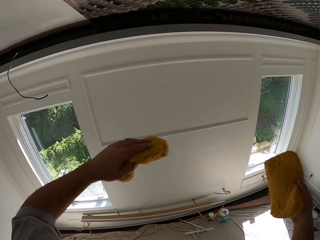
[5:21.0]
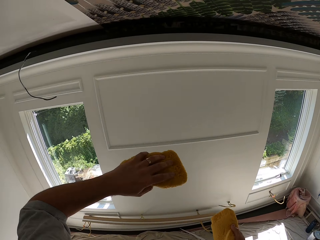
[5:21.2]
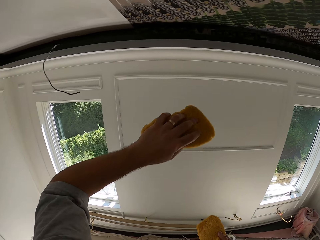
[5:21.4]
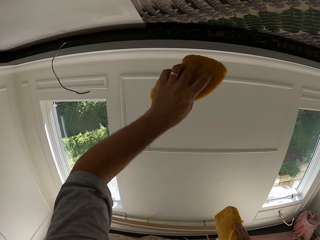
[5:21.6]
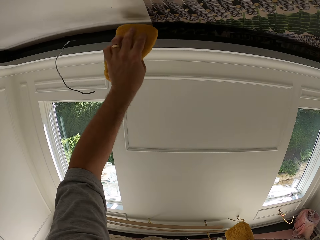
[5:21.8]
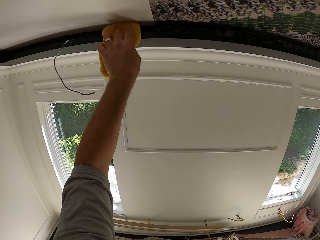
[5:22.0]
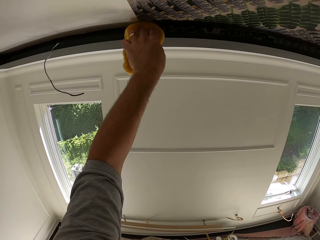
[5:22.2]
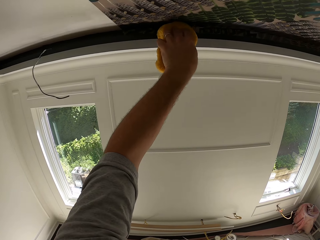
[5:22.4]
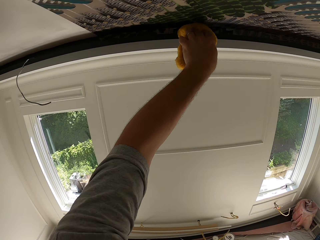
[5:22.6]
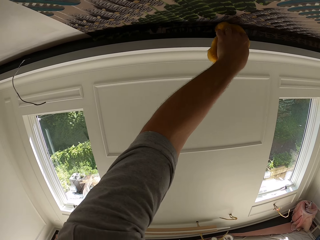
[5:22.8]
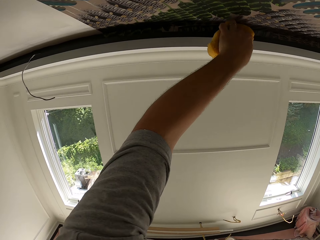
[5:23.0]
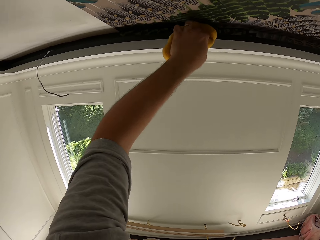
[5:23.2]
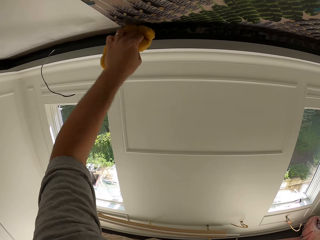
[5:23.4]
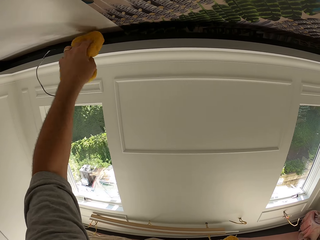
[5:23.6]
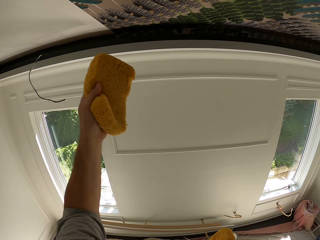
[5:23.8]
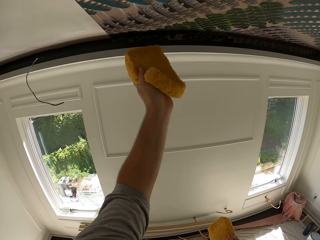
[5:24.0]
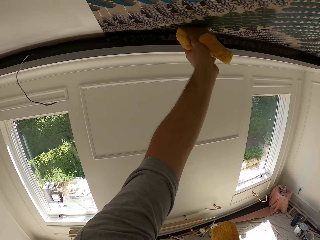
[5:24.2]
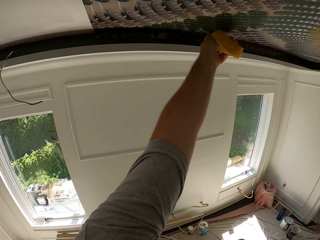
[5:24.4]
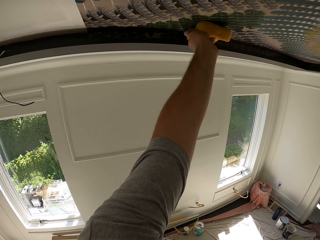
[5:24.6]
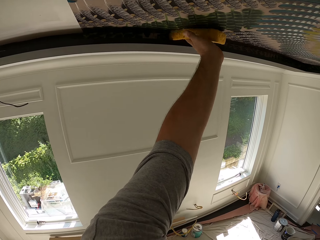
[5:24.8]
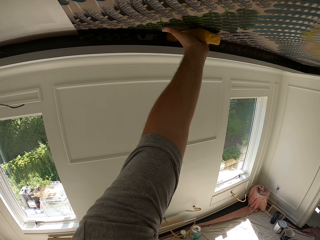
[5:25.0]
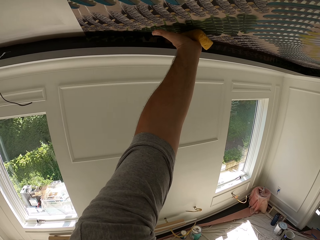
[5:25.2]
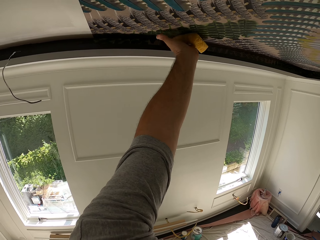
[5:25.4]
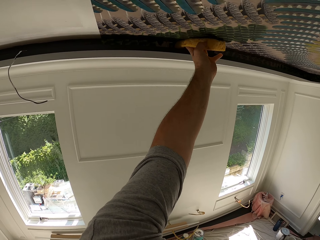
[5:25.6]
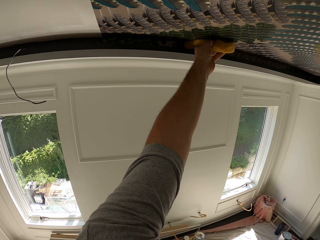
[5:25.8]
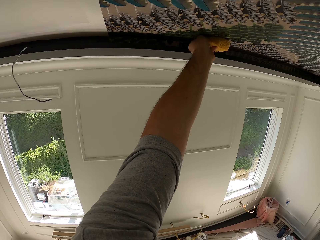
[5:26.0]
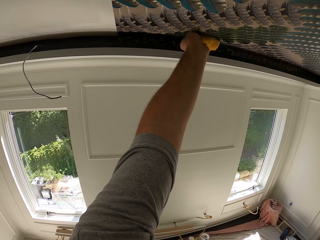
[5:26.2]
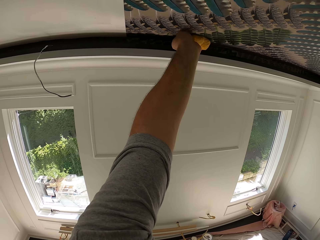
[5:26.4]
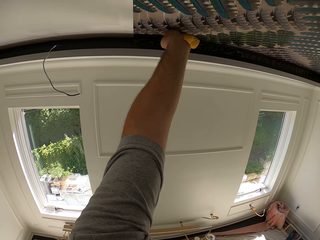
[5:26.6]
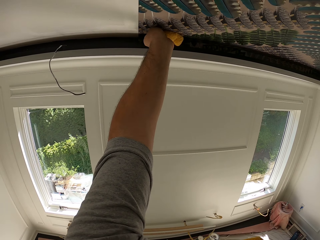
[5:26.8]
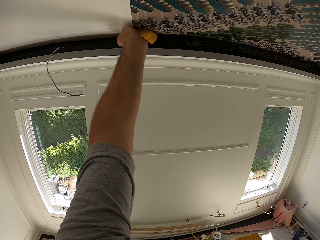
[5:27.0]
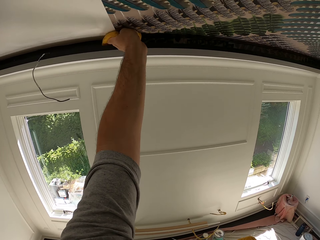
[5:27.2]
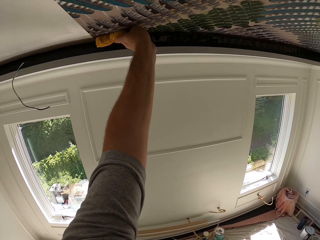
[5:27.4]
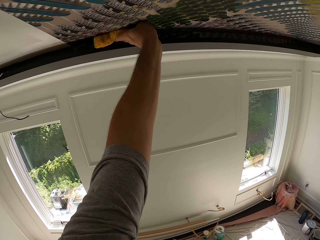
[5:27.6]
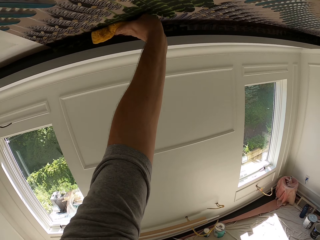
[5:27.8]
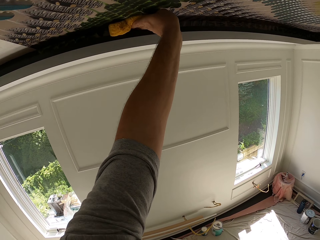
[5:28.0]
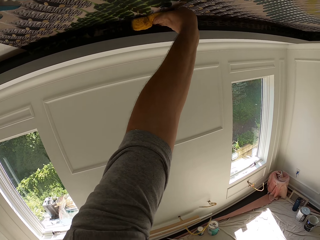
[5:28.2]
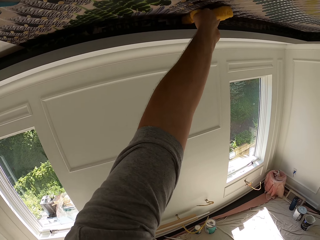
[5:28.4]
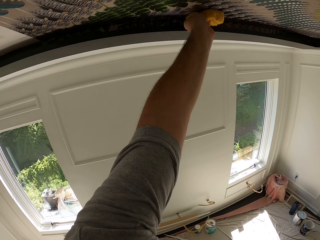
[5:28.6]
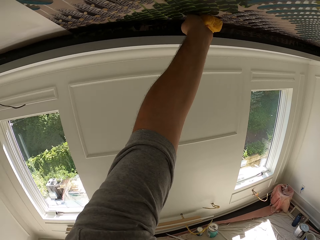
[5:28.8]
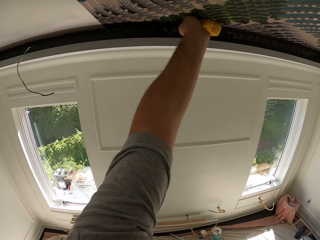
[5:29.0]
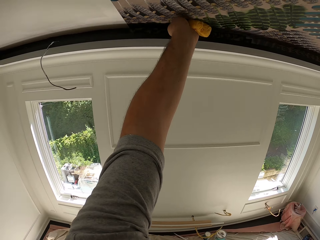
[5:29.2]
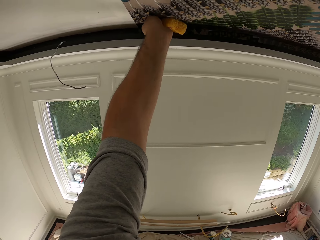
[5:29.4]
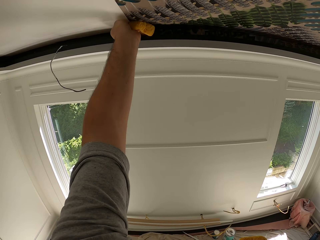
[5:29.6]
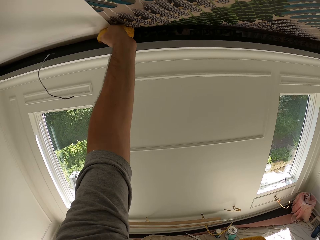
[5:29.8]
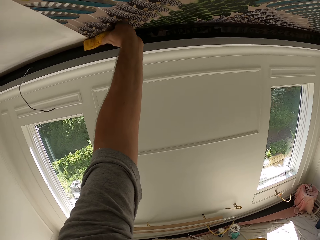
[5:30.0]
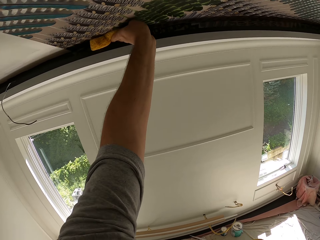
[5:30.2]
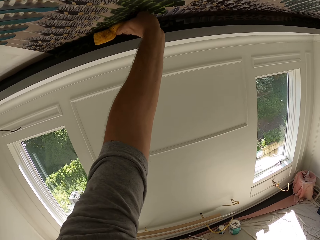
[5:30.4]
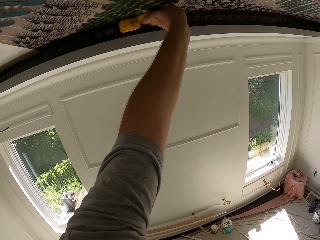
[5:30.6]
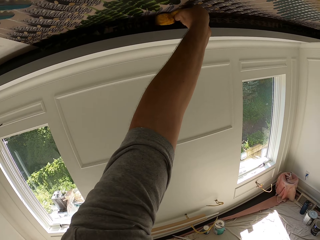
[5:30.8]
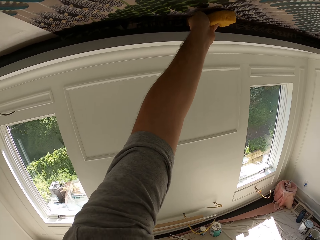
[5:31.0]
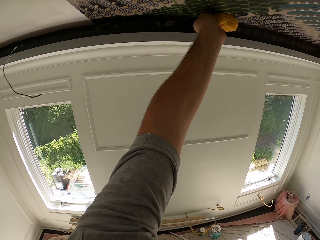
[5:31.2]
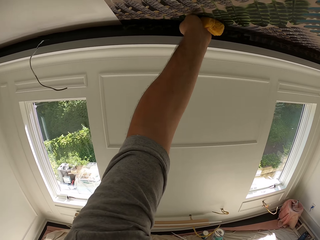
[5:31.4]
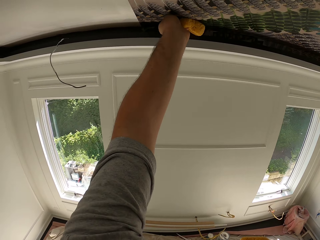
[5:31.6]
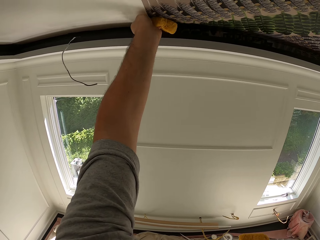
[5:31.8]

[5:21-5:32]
The camera wearer wipes the wallpaper on the ceiling with the foam.

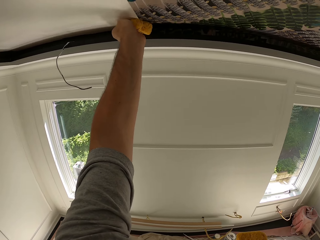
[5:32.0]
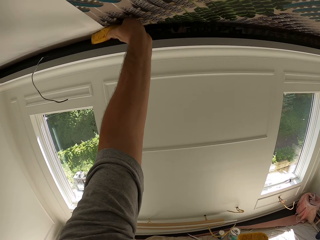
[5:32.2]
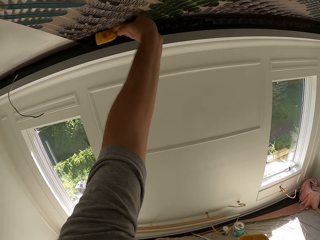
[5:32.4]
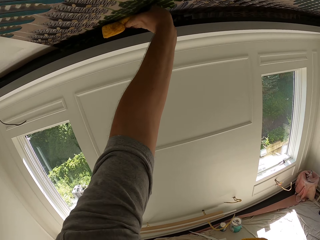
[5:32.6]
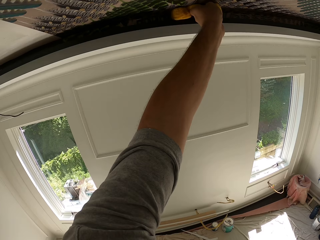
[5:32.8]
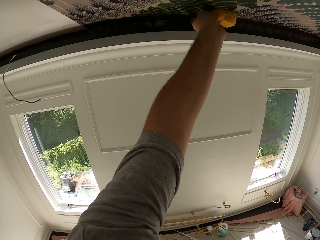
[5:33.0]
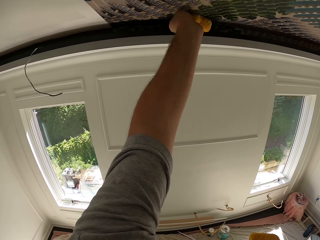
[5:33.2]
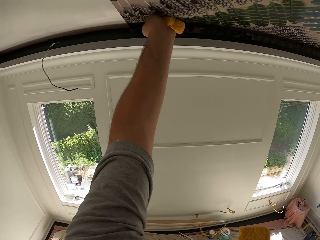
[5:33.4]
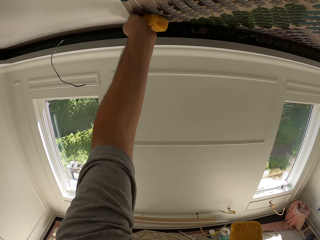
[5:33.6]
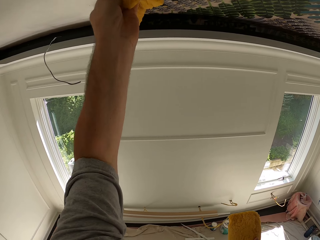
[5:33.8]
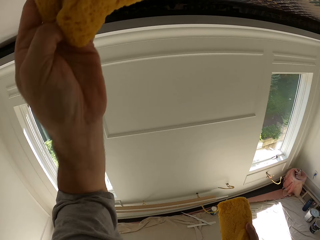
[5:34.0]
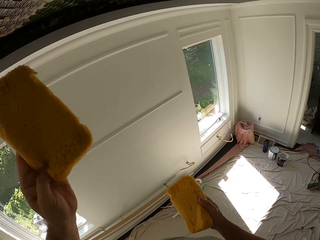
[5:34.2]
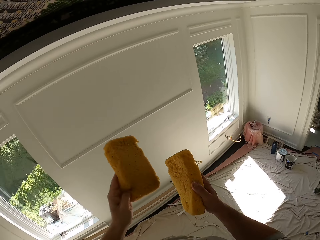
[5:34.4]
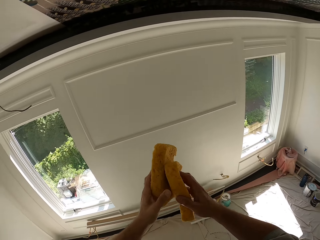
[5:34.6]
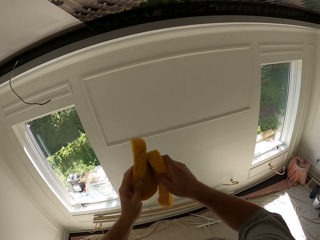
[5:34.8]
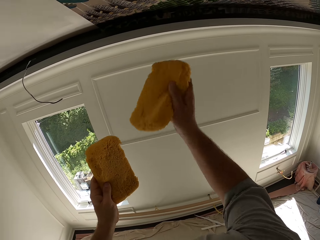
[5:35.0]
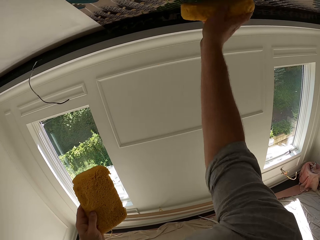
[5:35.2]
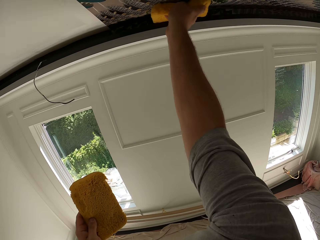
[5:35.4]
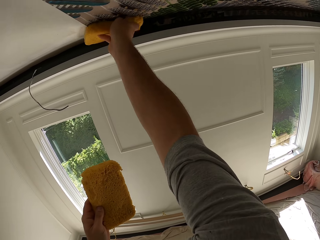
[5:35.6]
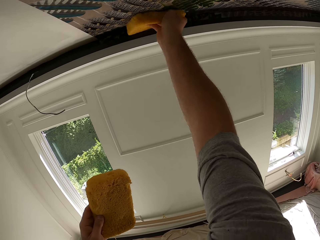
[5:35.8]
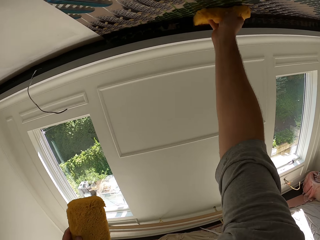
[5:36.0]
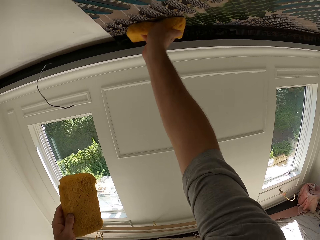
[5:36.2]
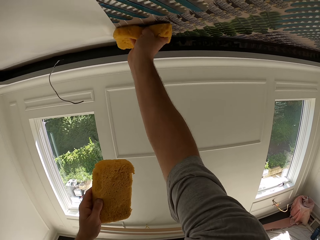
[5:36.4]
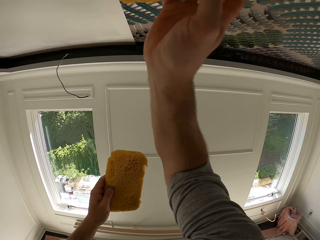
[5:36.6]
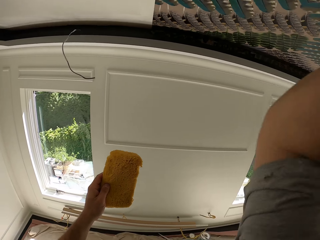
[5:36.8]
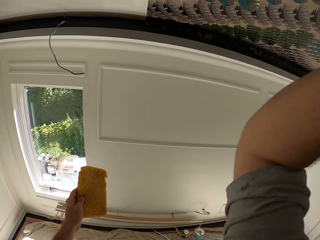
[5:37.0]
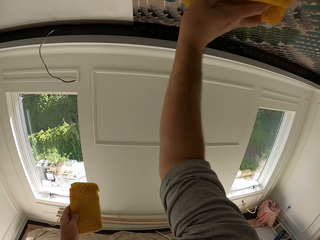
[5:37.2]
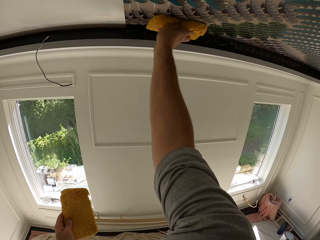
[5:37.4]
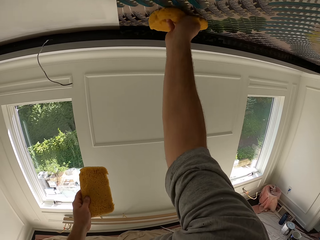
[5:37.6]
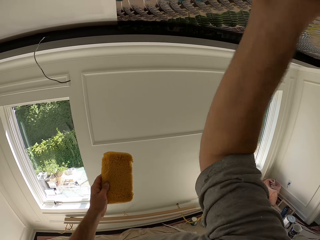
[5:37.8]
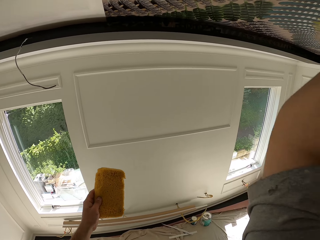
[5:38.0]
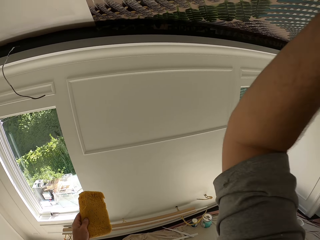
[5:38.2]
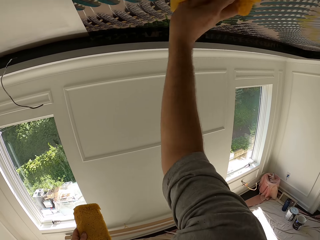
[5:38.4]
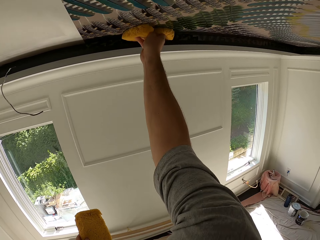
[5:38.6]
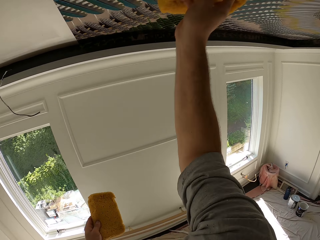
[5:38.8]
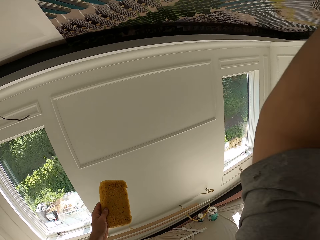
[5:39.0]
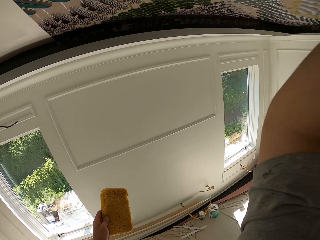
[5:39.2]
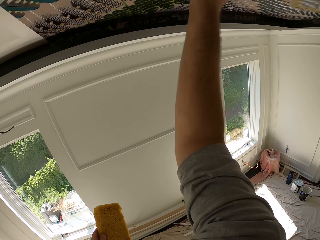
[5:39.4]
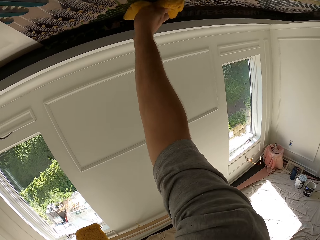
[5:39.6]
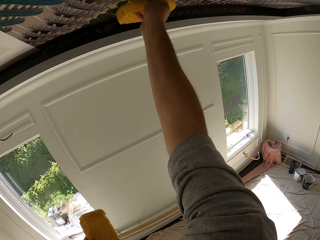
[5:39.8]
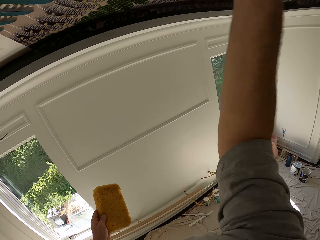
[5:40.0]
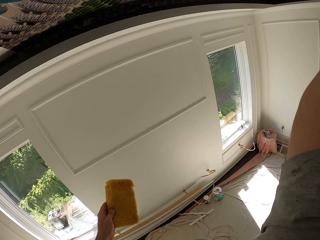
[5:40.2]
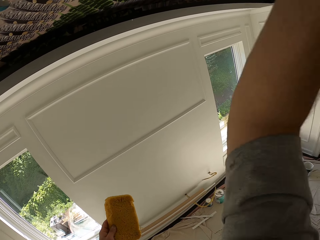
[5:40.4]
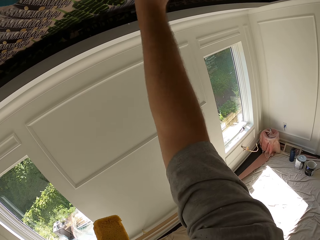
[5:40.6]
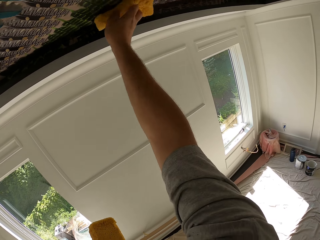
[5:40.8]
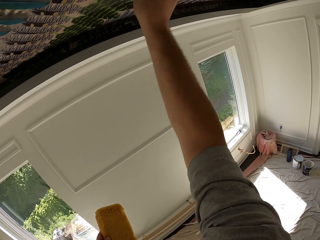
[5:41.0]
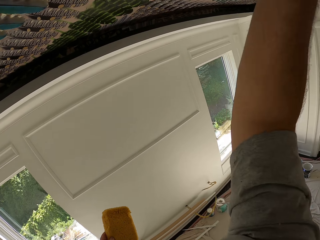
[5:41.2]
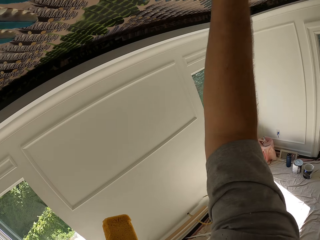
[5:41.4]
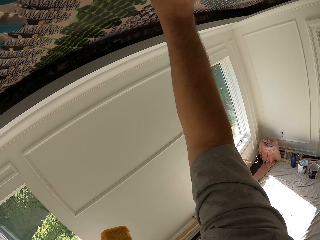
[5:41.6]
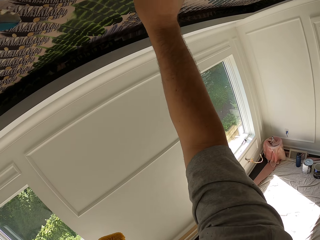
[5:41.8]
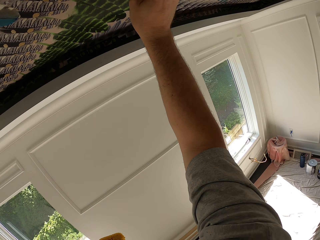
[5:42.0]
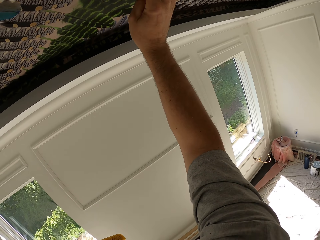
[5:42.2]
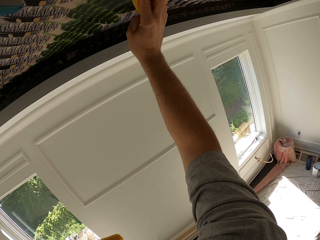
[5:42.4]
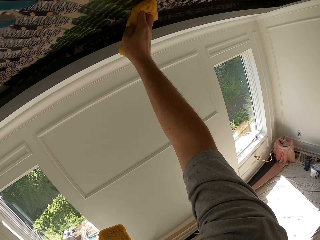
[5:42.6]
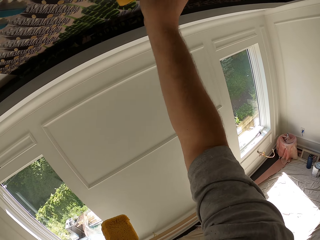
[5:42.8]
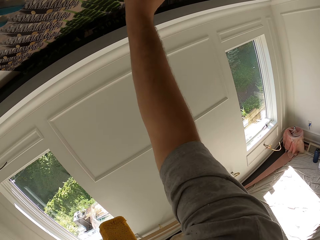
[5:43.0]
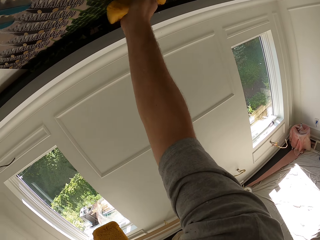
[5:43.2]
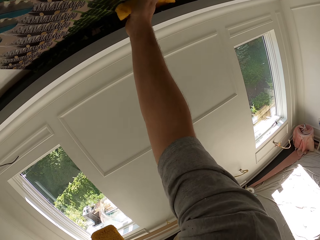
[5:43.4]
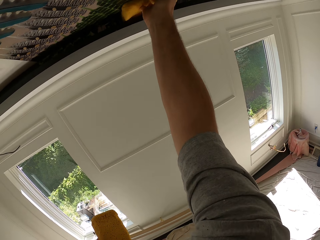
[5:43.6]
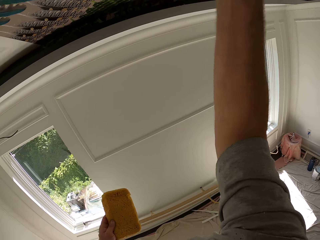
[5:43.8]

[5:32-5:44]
The camera wearer stops wiping the wallpaper using a sponge. They wipe the wallpaper using the sponge.
